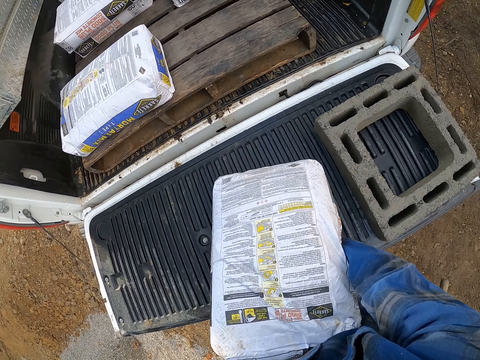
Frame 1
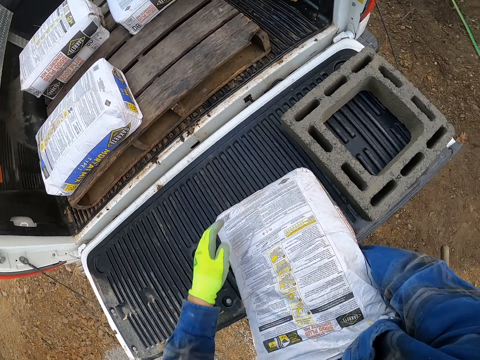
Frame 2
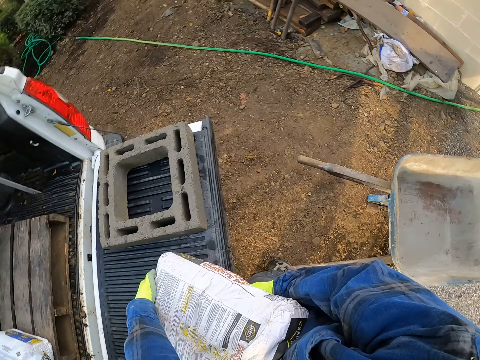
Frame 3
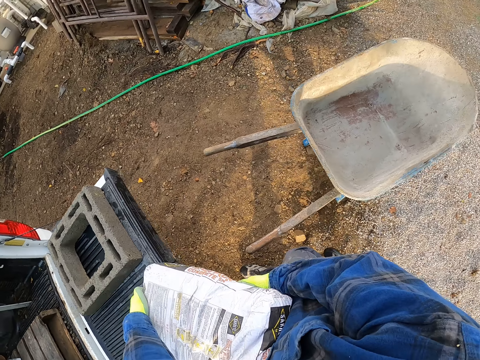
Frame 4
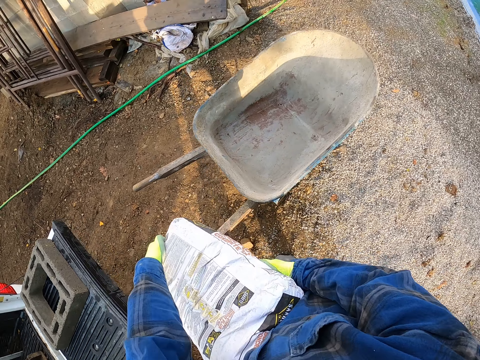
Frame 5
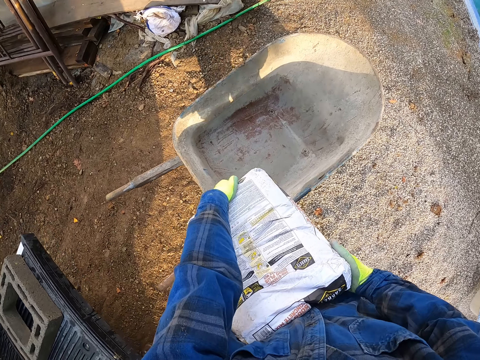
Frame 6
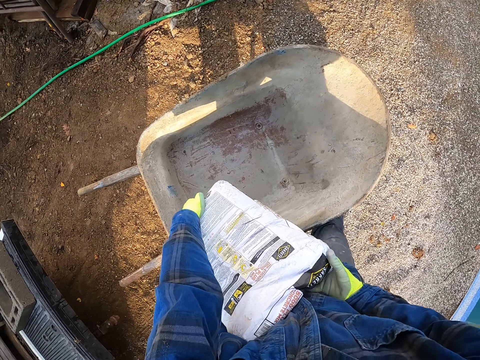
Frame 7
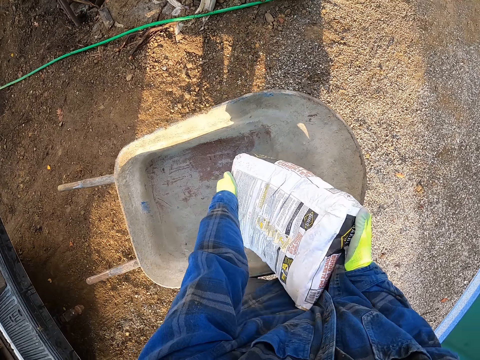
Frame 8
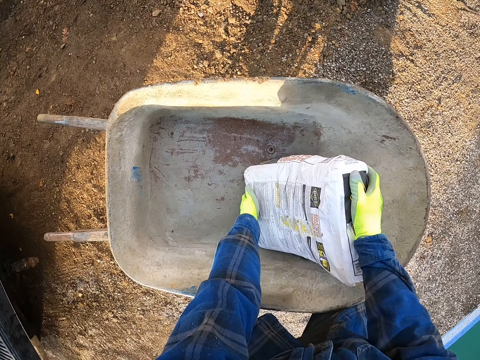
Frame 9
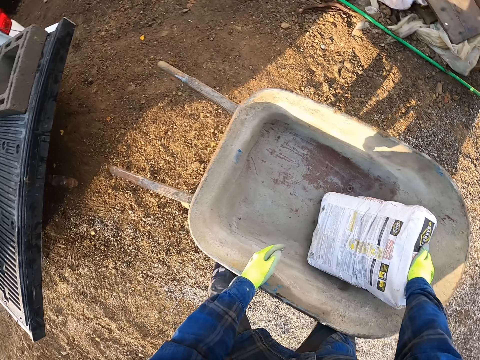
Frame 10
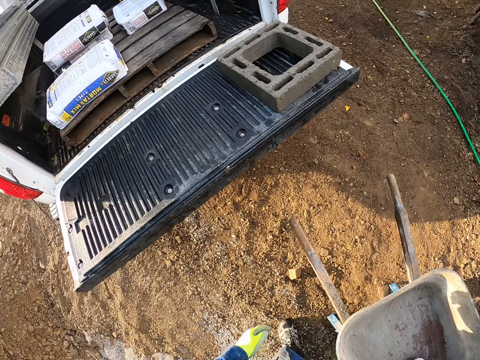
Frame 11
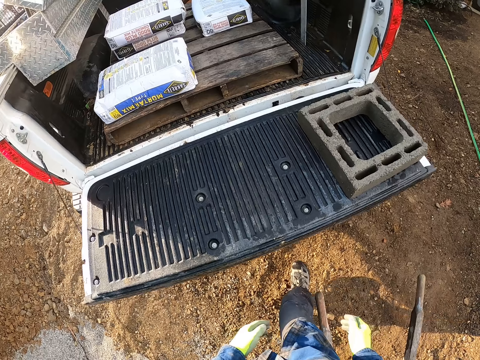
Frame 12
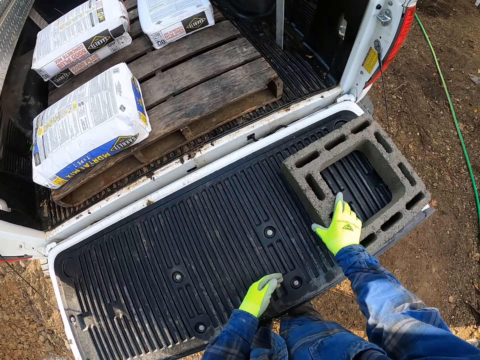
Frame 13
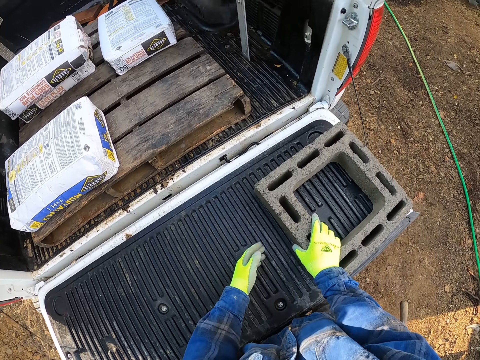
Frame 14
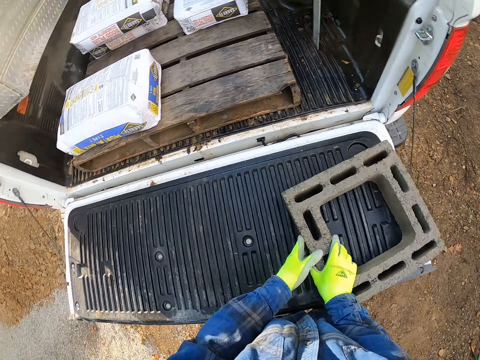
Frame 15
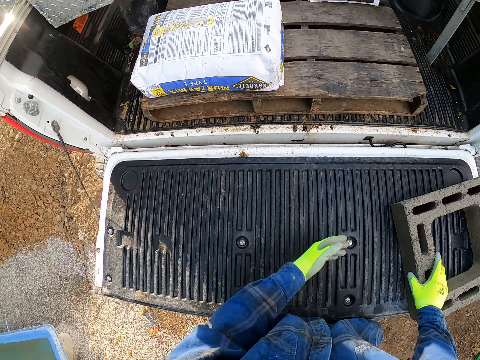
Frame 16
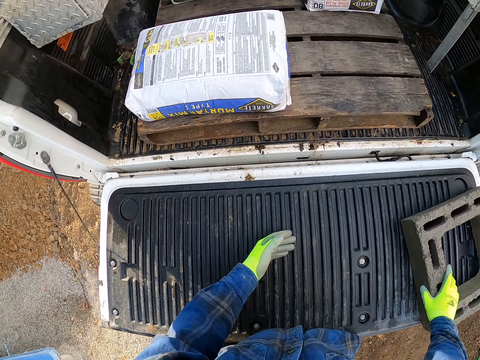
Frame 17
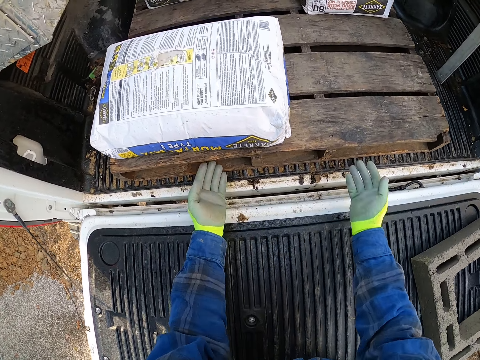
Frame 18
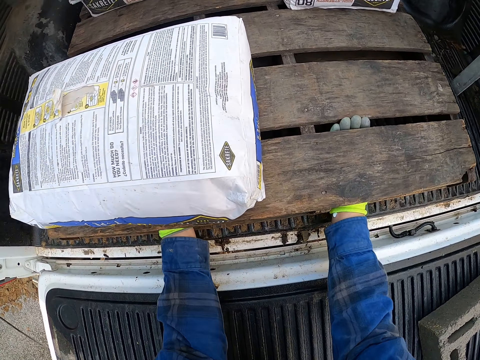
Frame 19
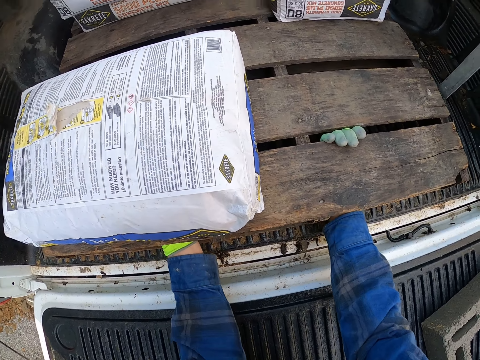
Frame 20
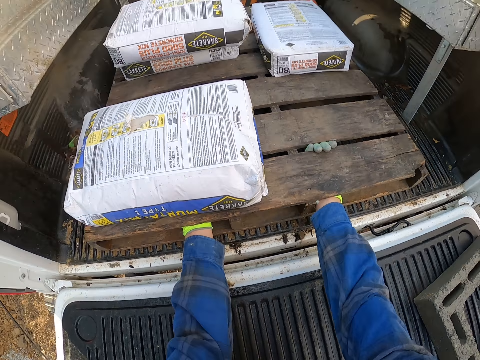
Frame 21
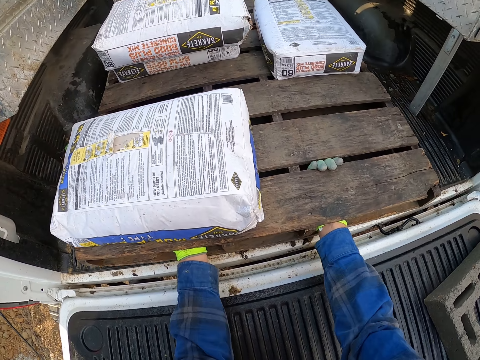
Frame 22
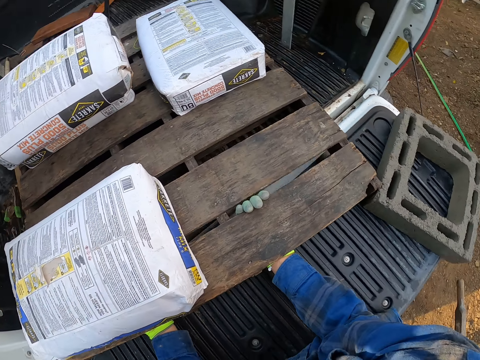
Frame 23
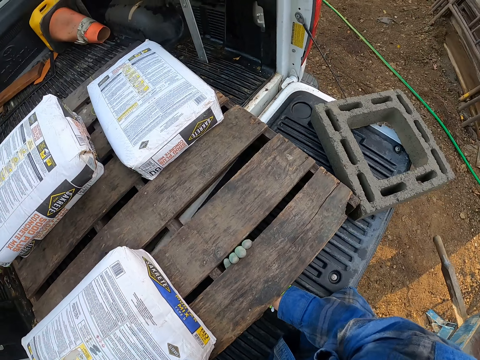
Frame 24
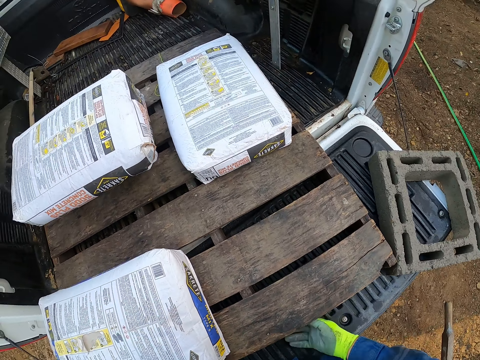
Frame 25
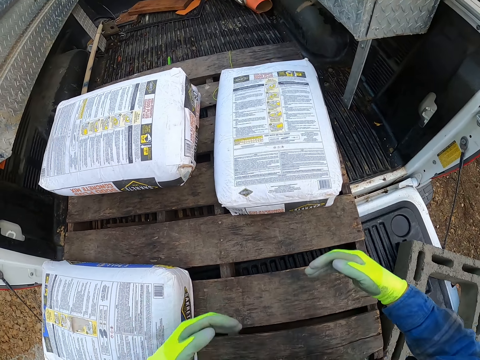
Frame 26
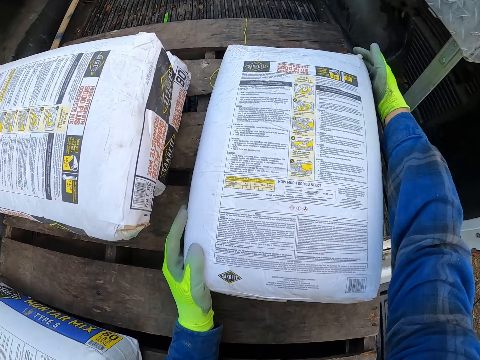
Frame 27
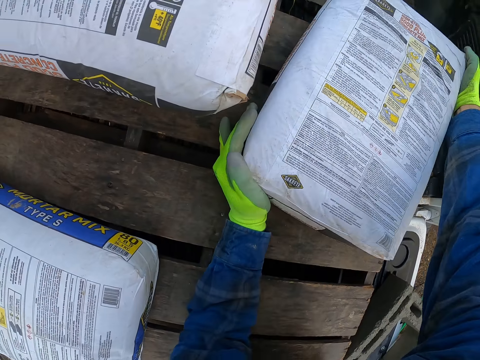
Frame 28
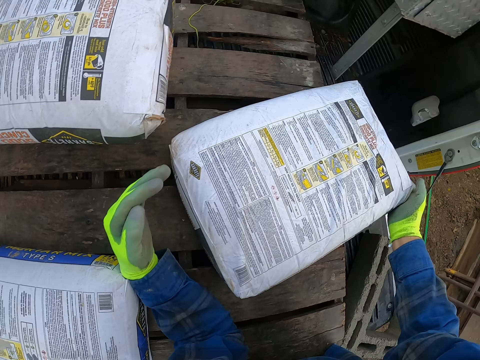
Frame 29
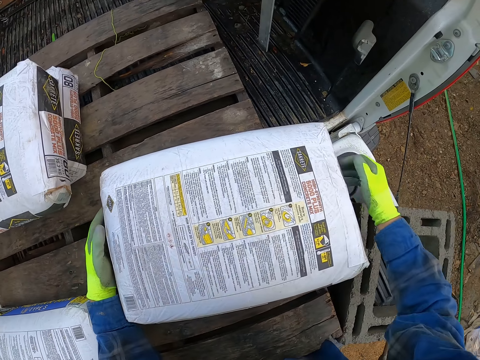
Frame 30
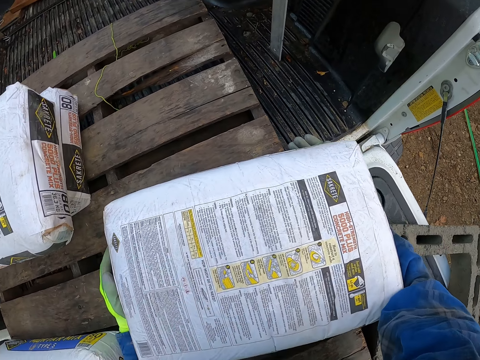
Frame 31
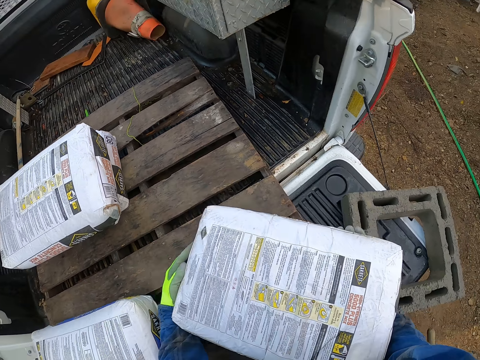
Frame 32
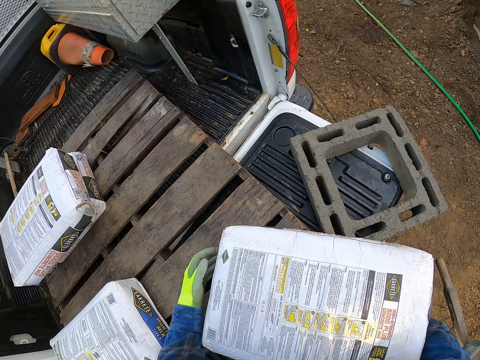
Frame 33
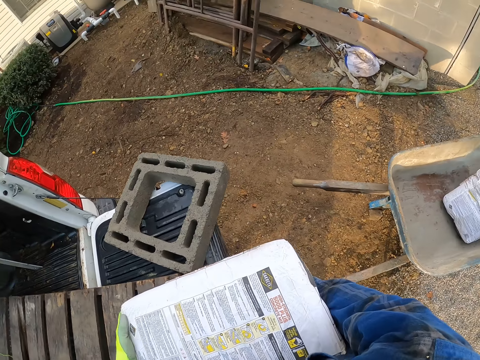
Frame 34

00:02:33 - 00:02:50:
The camera wearer places the bag of cement in a wheelbarrow. He moves the block on the door of the pickup with his hands. He moves a wooden pallet on the pickup with his hands. He picks up a bag of cement from the pickup.

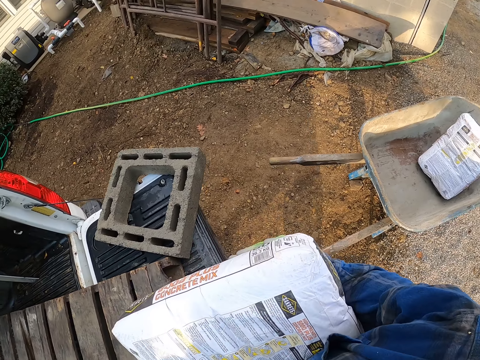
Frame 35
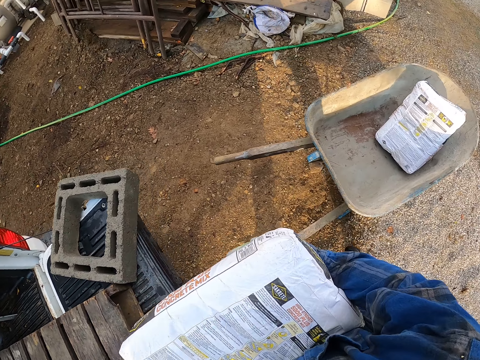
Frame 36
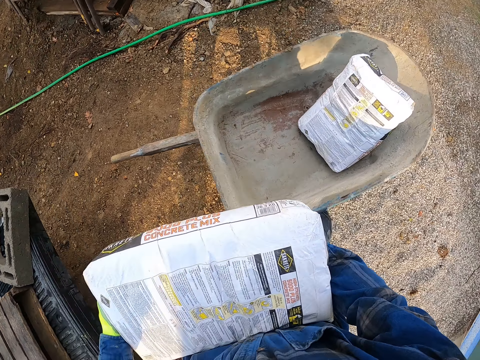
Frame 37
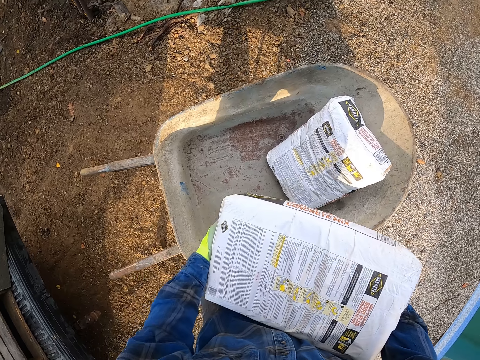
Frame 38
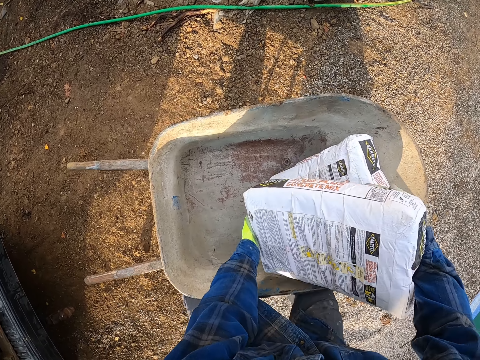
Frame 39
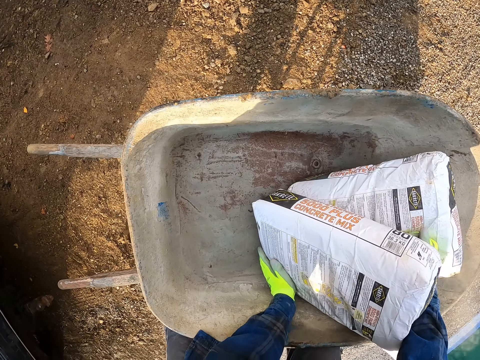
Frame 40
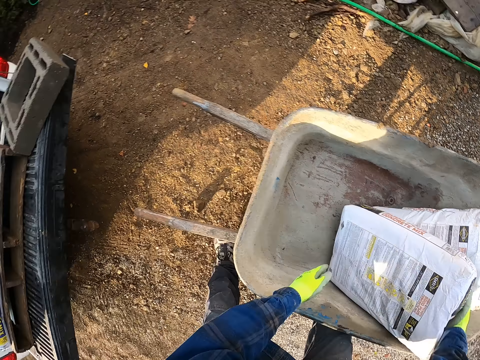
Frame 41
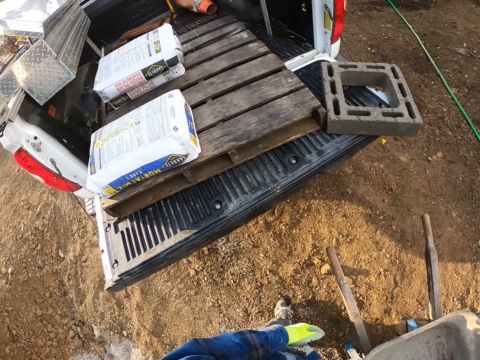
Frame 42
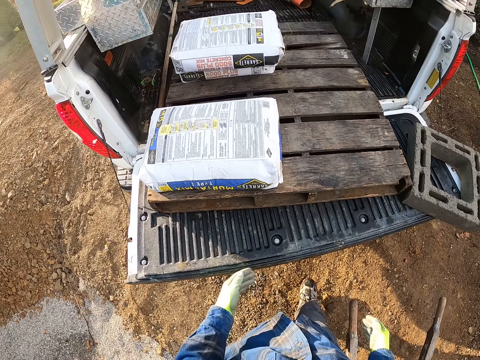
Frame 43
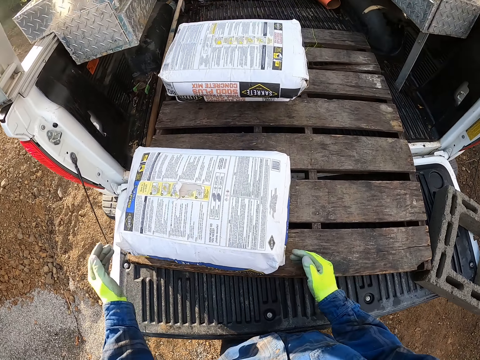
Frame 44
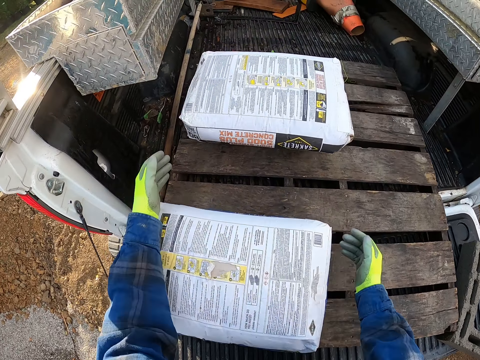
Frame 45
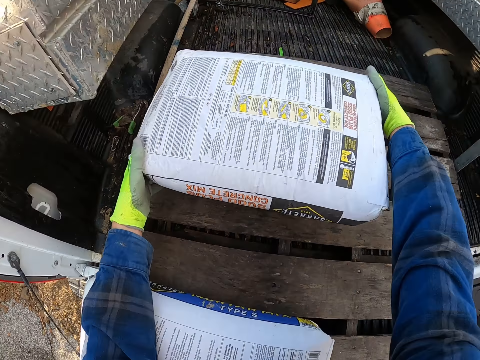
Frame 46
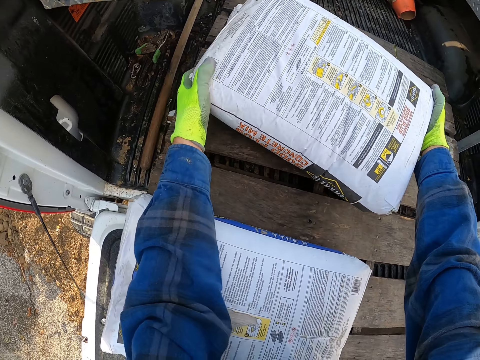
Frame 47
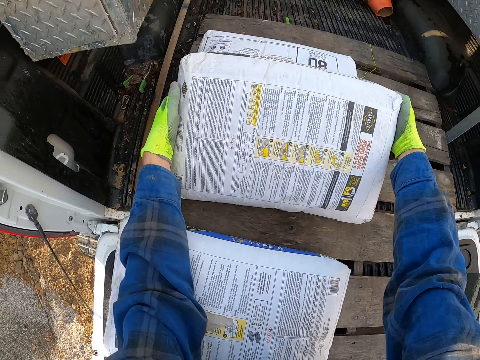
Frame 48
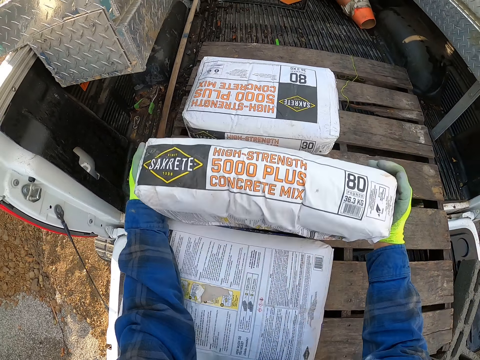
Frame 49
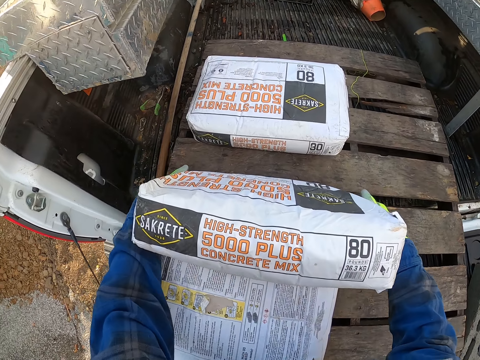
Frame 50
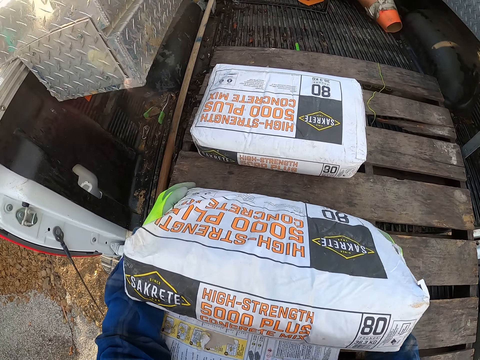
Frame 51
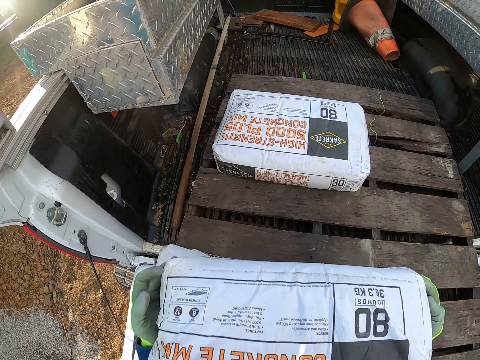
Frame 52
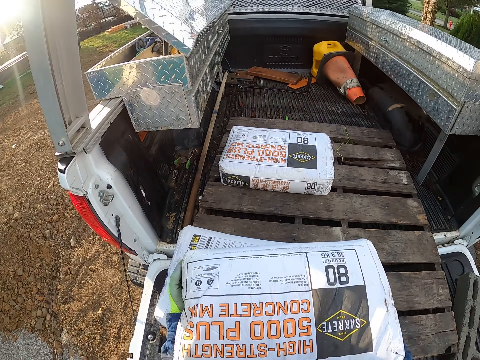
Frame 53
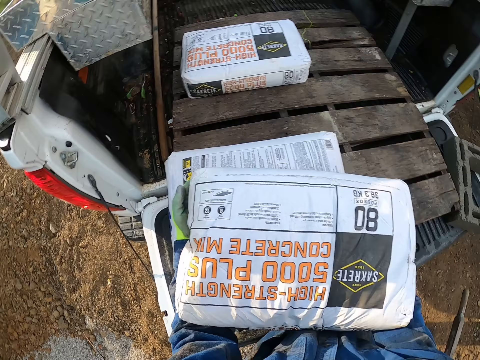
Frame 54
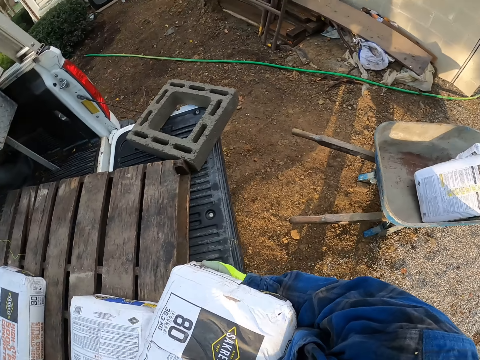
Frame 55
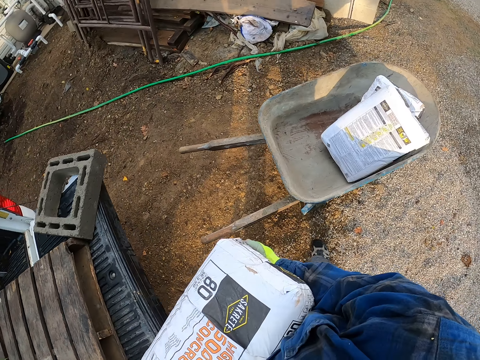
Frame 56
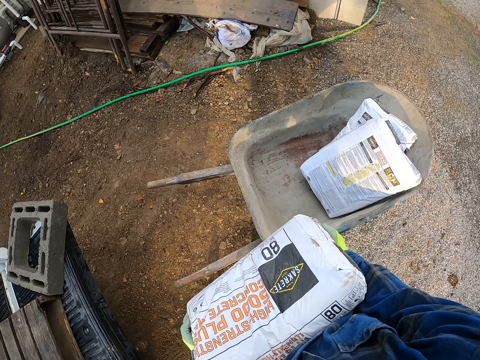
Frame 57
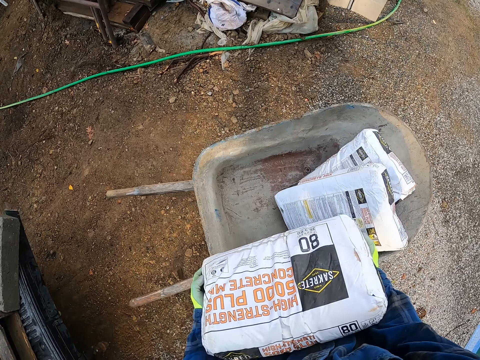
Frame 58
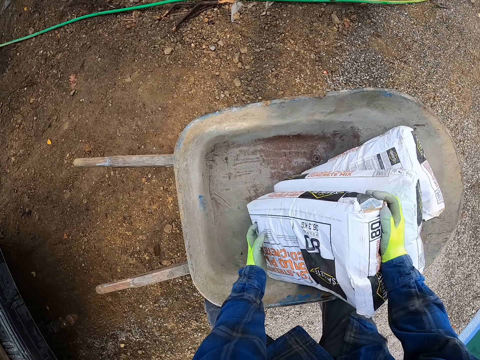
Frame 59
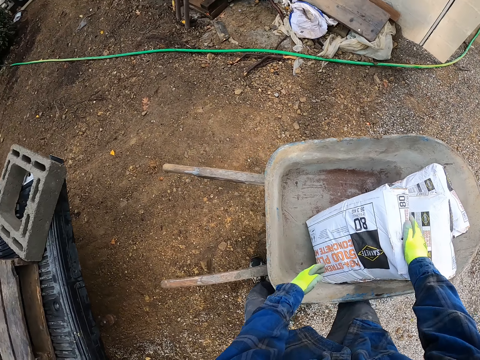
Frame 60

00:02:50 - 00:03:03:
The camera wearer places the bag of cement in the wheelbarrow. They pick up another bag of cement from the pickup. They place the bag of cement in the wheelbarrow.
